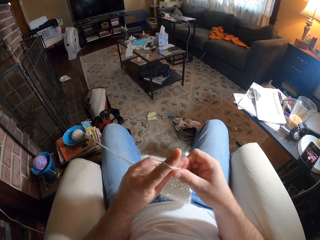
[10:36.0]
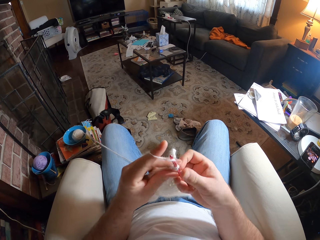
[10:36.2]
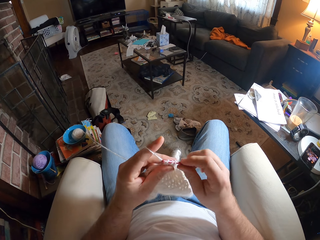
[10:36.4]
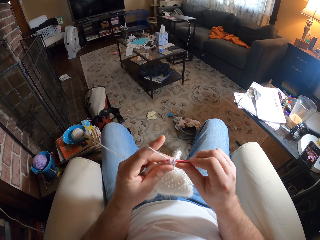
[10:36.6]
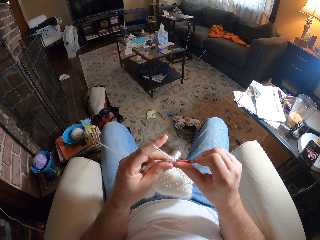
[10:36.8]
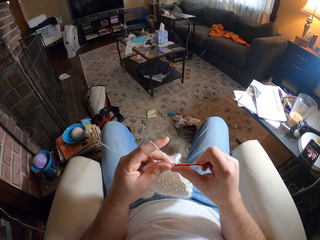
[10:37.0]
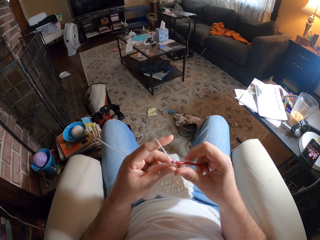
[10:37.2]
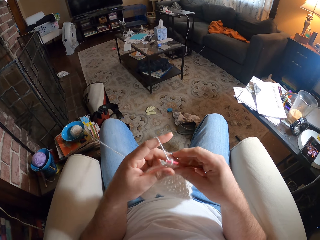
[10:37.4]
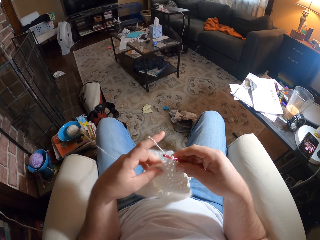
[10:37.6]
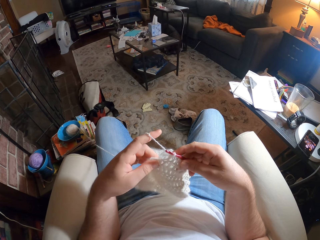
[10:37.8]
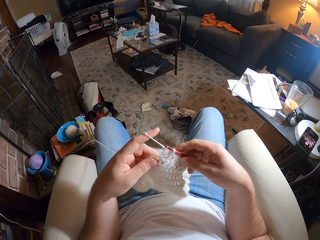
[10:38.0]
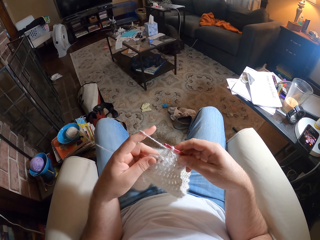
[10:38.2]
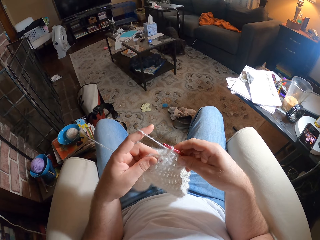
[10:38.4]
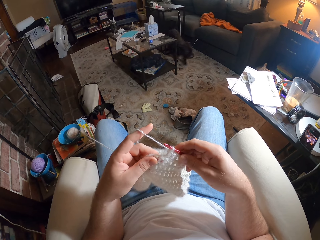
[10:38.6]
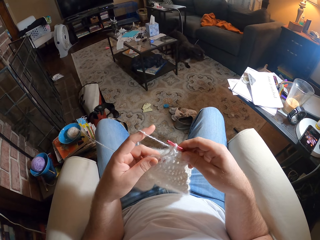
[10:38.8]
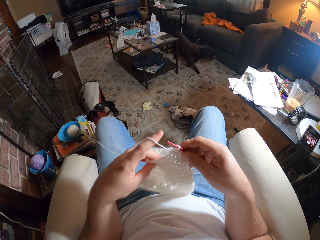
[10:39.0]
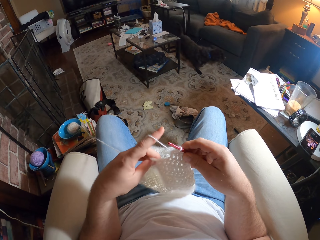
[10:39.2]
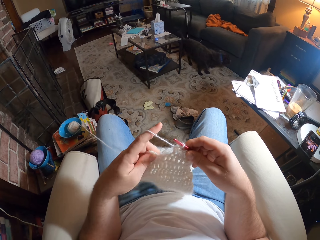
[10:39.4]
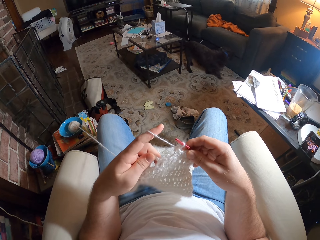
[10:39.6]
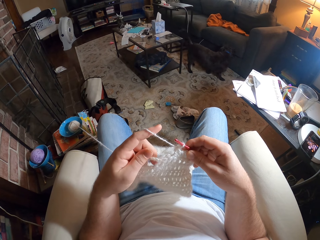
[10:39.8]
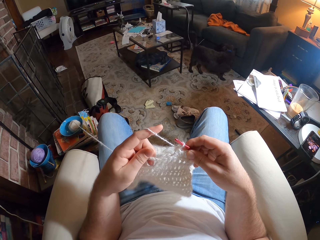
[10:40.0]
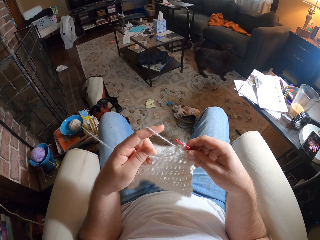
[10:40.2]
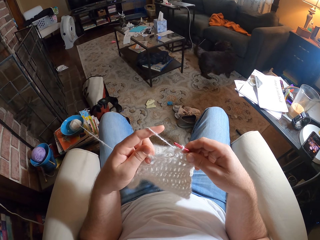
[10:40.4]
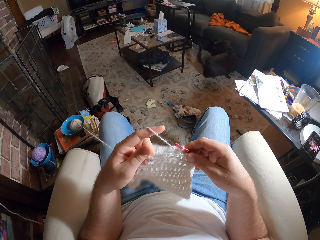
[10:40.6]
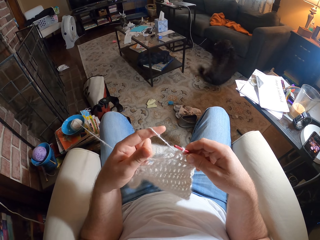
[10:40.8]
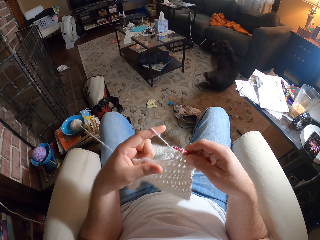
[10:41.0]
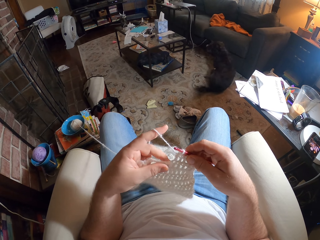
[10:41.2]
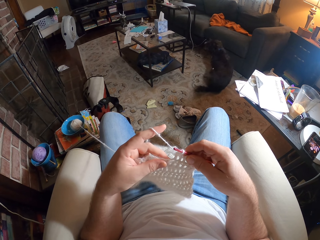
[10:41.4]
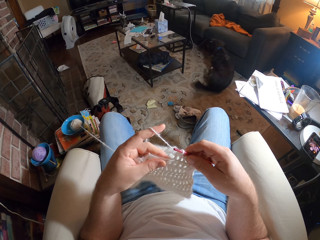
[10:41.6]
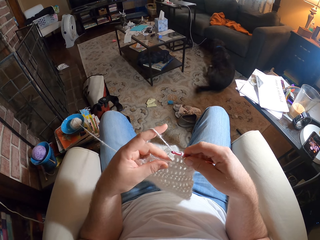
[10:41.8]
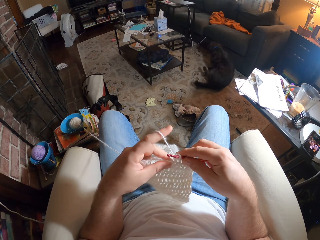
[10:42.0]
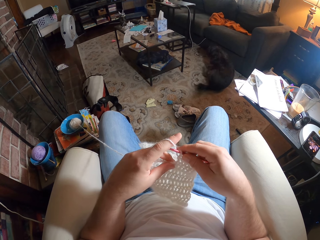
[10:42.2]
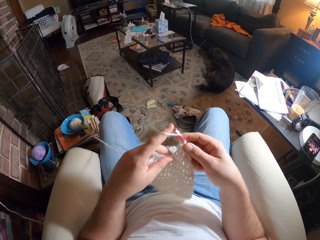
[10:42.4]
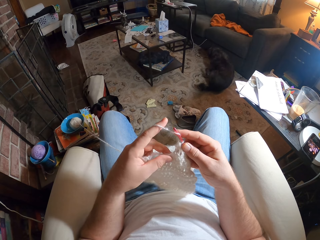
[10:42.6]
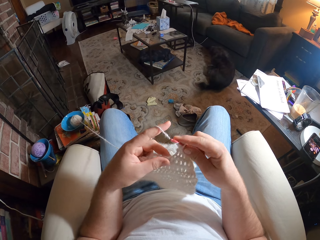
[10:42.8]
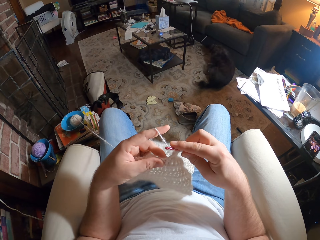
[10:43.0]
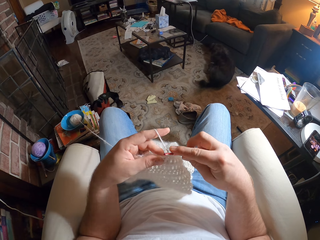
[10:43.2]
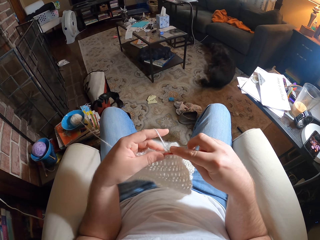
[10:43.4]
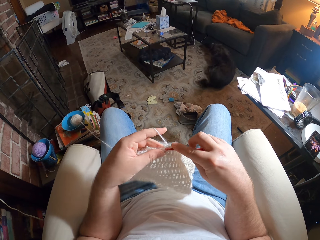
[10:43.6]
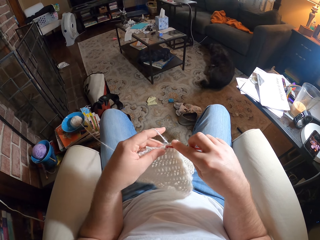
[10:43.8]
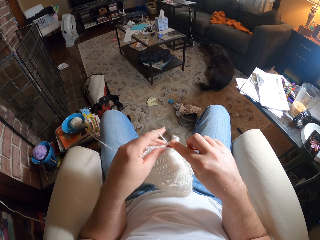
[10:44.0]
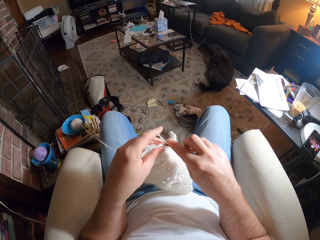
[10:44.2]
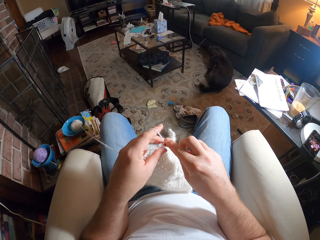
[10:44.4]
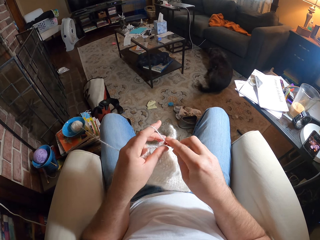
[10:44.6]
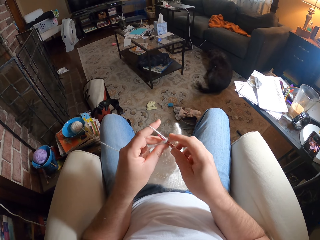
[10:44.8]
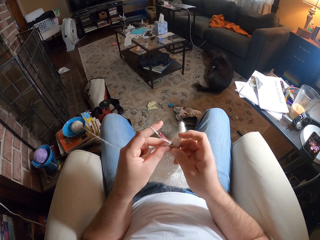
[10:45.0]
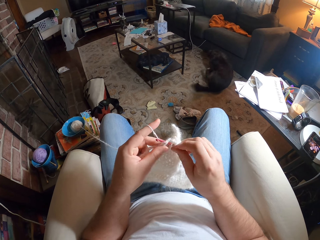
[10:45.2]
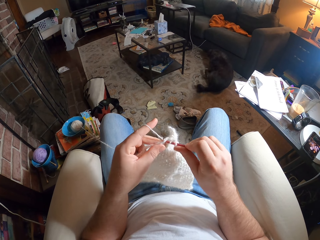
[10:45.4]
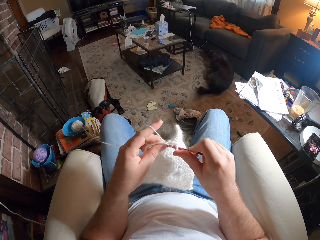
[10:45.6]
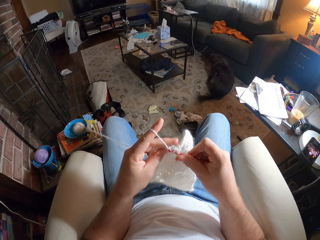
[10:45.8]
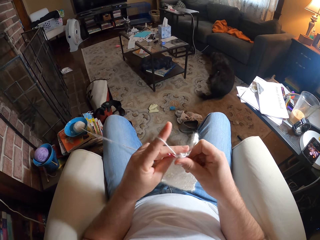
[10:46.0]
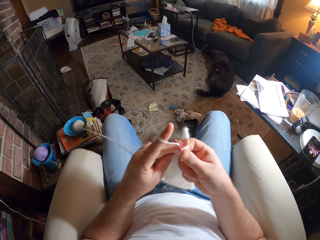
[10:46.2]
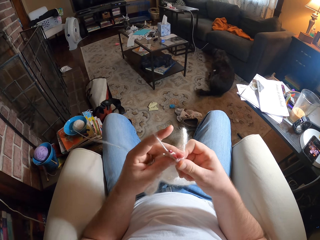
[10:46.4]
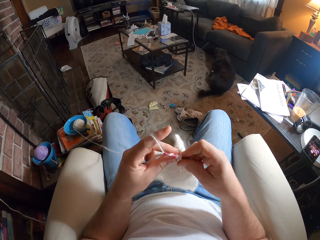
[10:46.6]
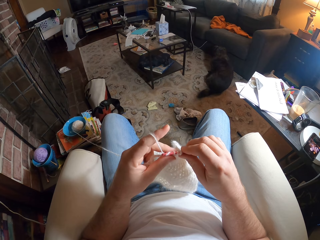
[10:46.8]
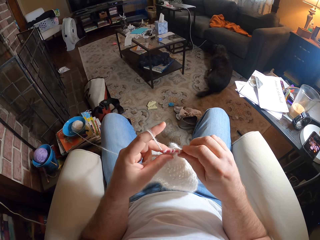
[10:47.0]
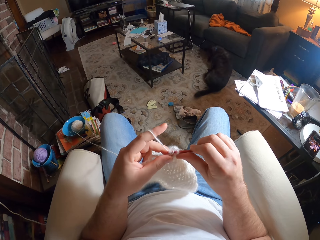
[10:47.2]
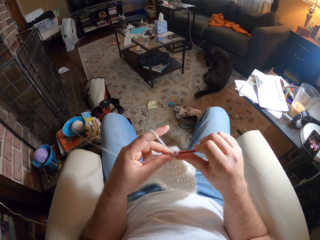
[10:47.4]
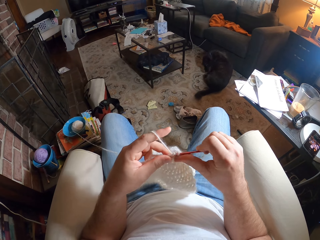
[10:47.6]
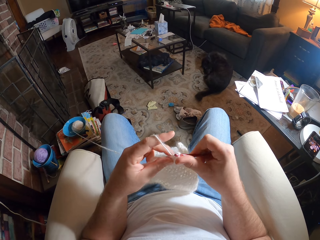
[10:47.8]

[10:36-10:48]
The camera wearer examines the fabric. They knit the fabric.

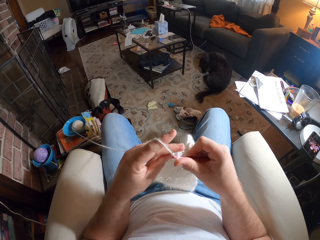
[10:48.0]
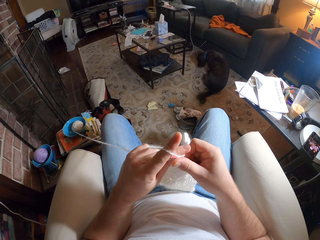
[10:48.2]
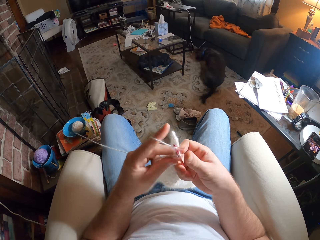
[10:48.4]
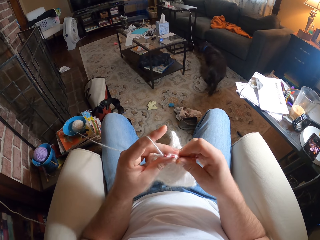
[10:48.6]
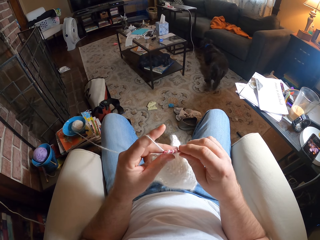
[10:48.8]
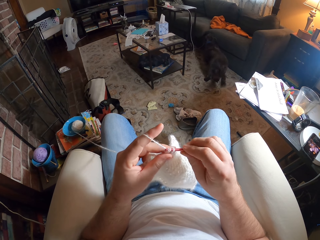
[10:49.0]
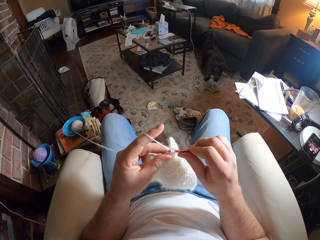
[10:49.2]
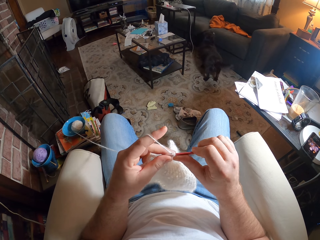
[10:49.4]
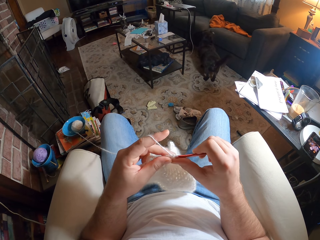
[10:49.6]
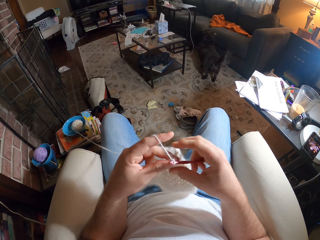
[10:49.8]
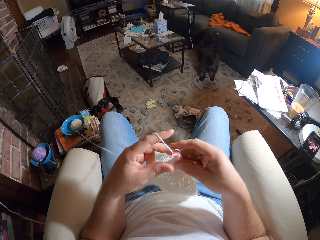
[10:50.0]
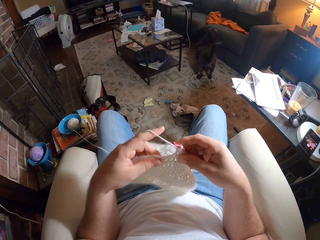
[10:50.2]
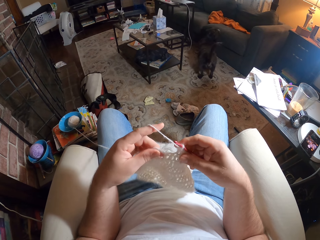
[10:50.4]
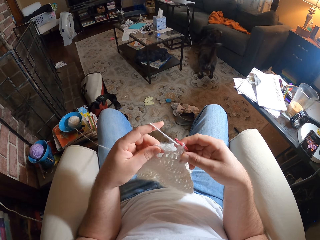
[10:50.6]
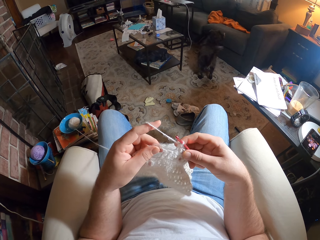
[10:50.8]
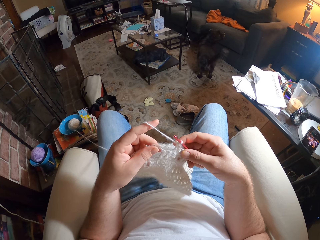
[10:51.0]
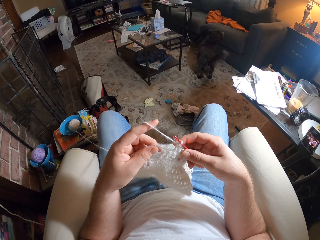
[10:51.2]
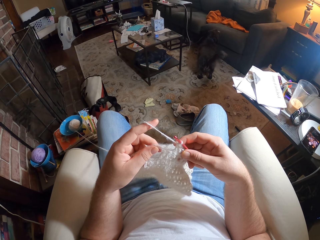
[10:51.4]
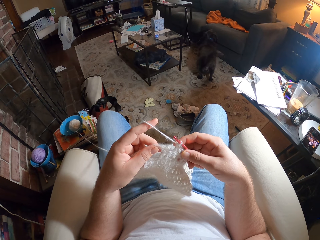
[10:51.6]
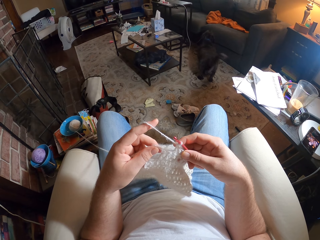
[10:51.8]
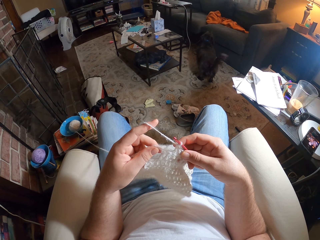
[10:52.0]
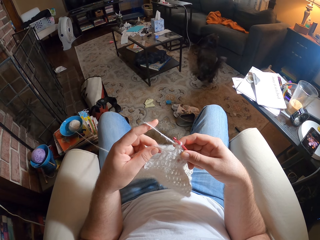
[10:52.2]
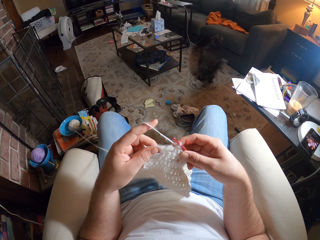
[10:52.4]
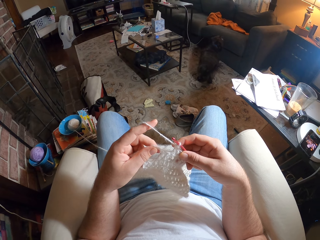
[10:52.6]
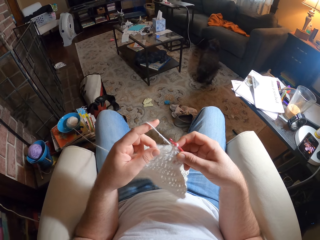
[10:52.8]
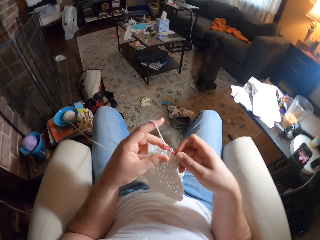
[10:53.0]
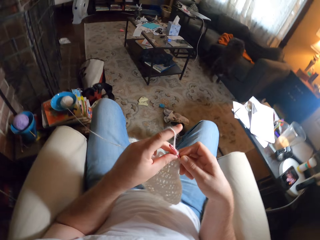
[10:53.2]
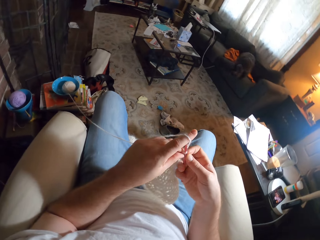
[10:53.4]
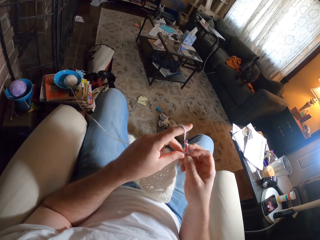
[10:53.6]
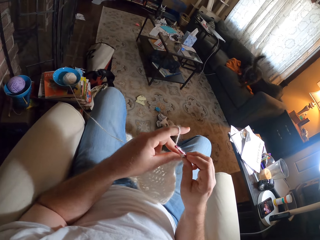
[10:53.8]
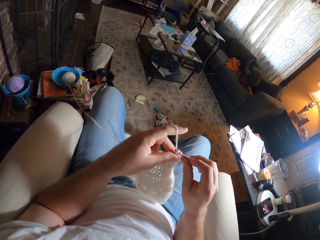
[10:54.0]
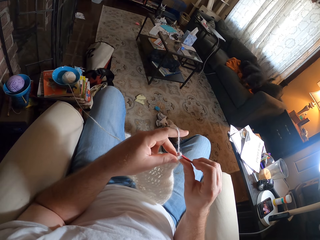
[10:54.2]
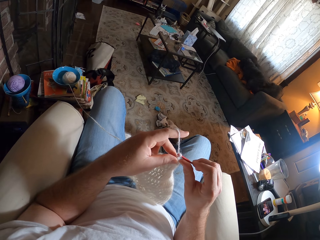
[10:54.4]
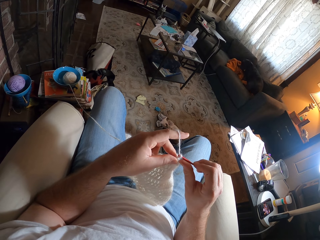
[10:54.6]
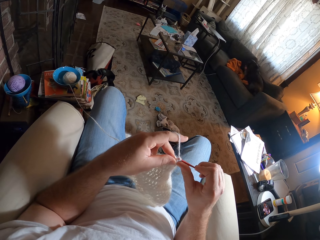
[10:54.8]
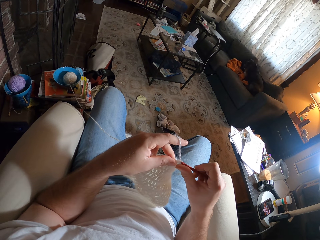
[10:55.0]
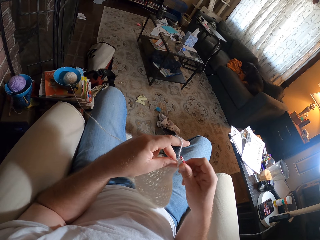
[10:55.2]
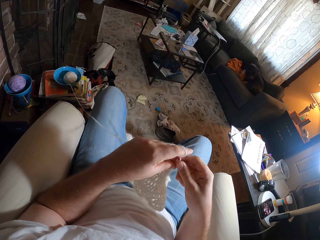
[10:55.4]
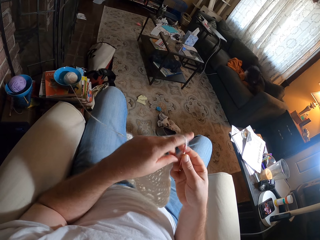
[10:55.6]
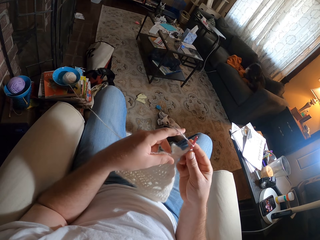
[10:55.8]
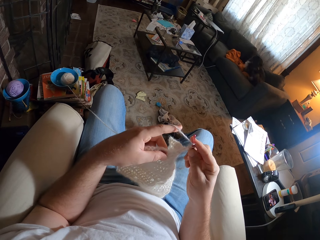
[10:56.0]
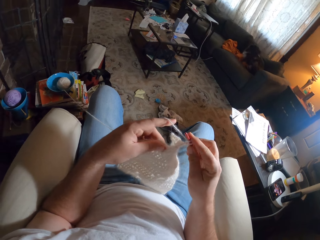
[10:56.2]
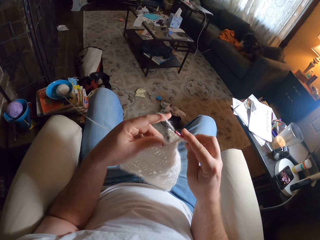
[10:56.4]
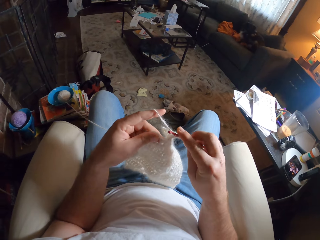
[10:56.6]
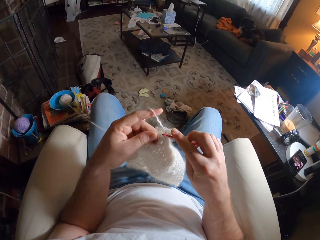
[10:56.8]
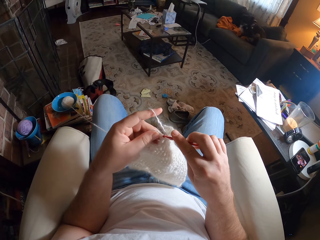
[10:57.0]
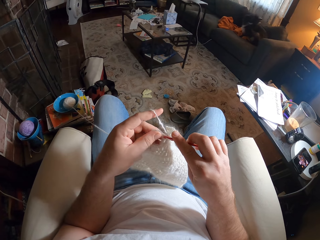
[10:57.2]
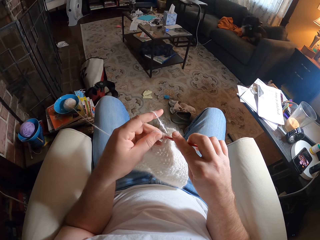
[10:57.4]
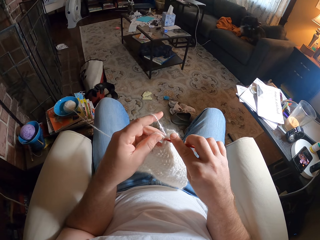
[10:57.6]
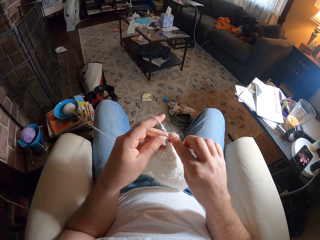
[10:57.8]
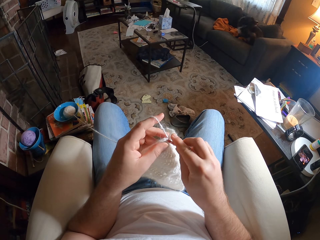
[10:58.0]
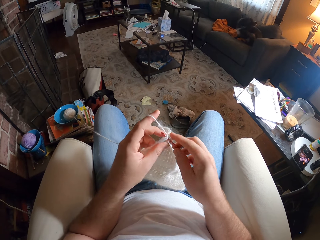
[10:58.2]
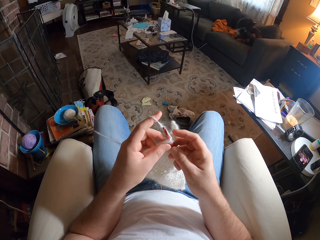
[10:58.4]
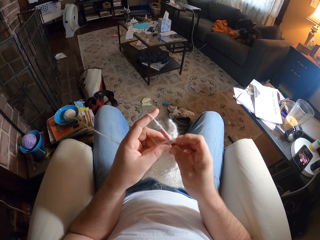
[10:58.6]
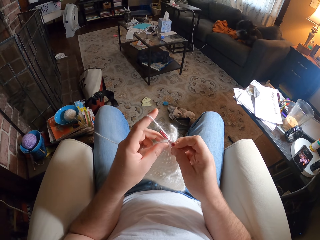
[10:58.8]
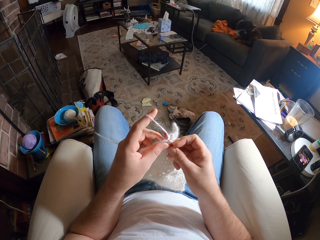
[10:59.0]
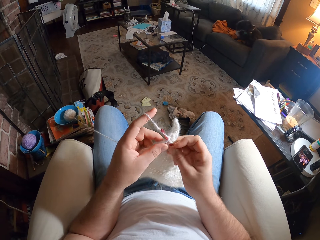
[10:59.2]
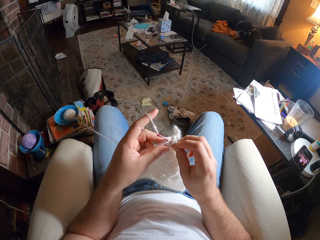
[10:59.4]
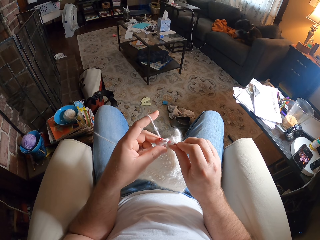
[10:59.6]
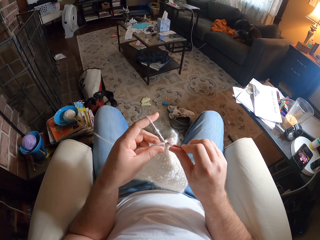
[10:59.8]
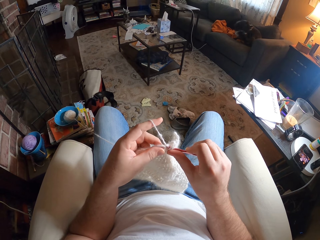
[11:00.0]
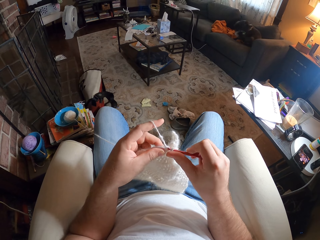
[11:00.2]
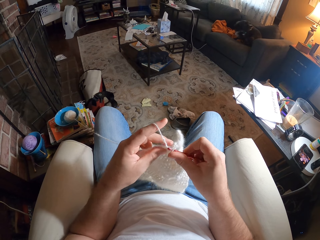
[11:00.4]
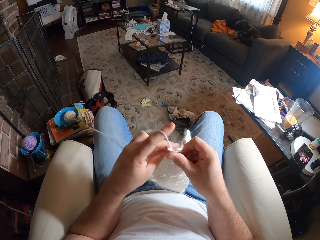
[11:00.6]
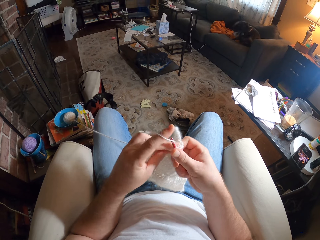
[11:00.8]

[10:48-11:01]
The camera wearer examines the fabric. They knit the fabric.
